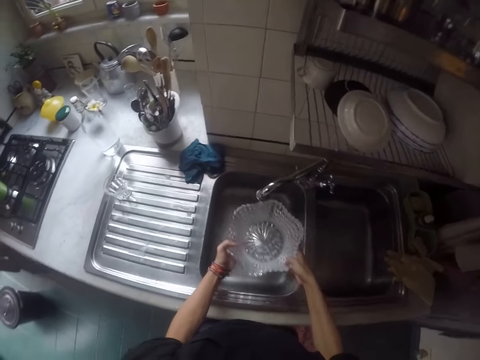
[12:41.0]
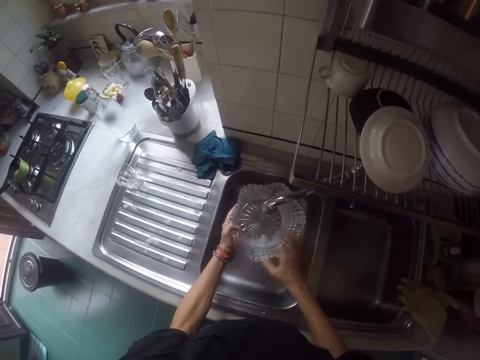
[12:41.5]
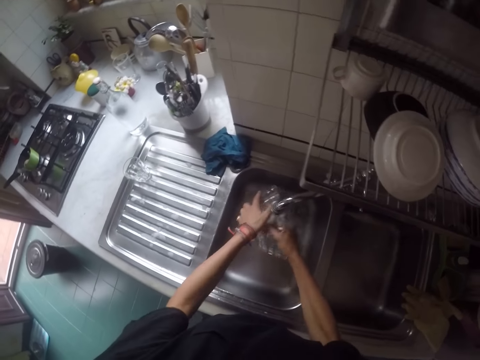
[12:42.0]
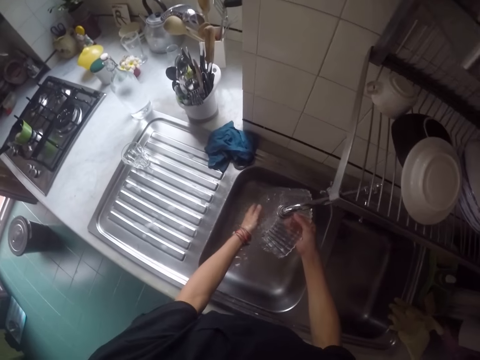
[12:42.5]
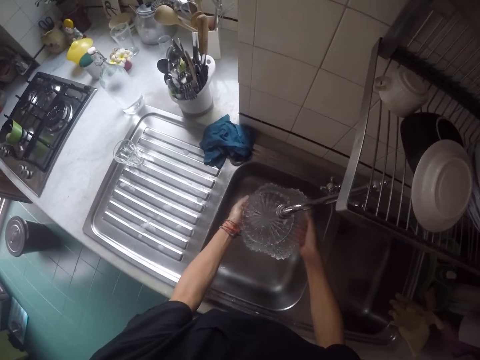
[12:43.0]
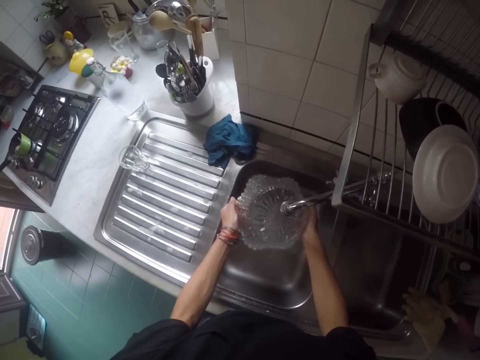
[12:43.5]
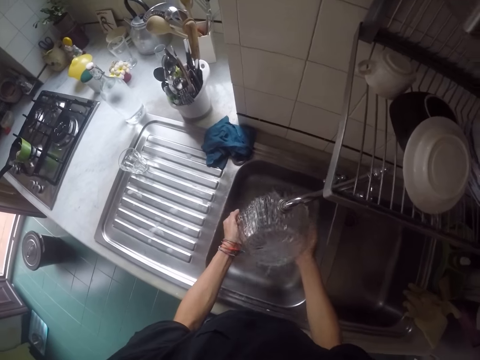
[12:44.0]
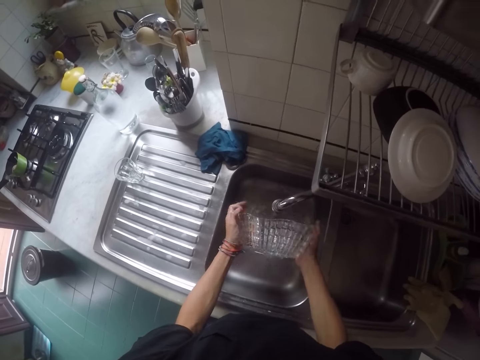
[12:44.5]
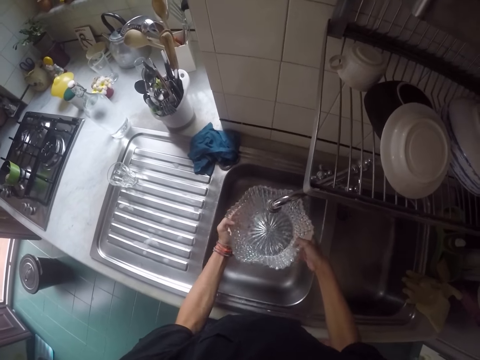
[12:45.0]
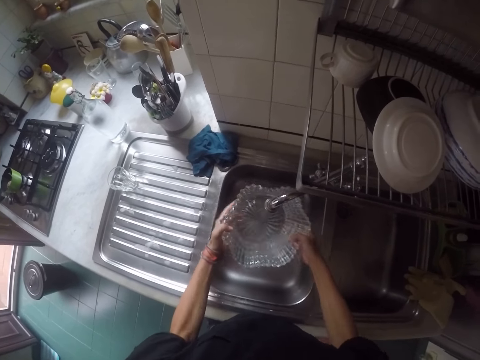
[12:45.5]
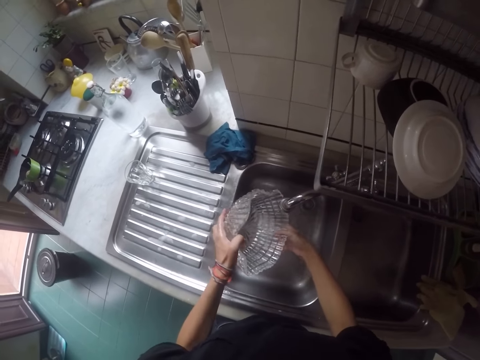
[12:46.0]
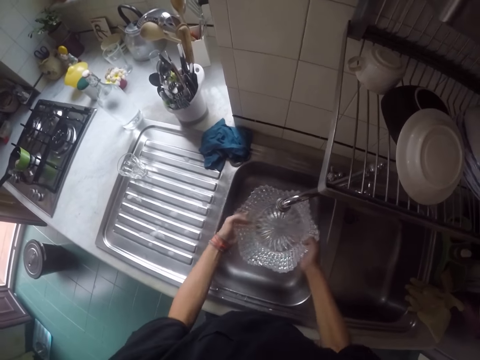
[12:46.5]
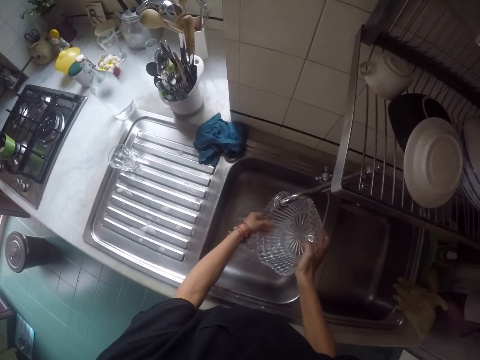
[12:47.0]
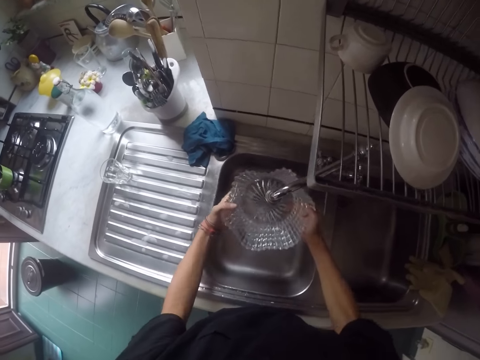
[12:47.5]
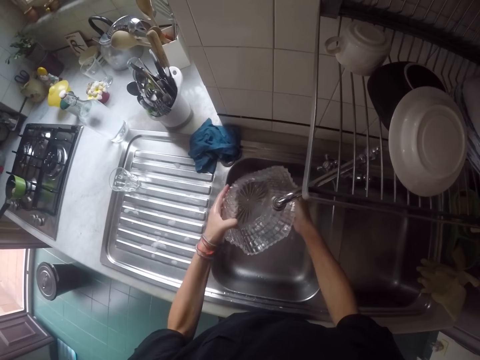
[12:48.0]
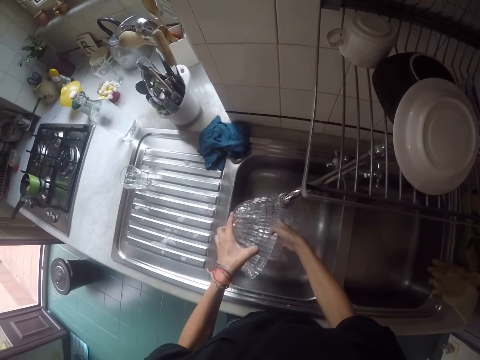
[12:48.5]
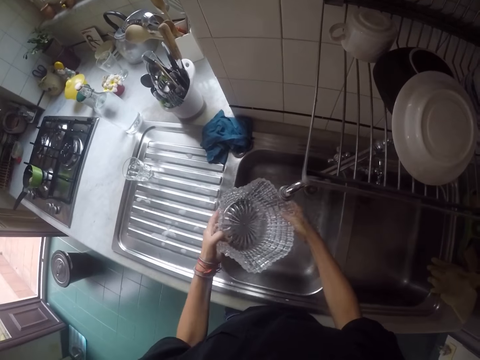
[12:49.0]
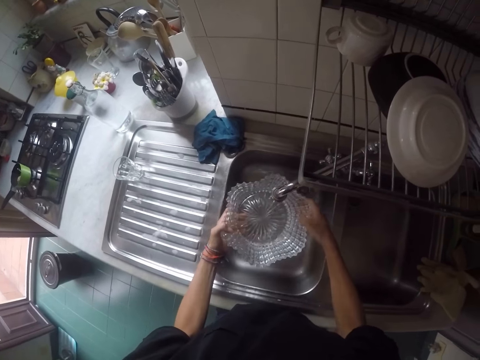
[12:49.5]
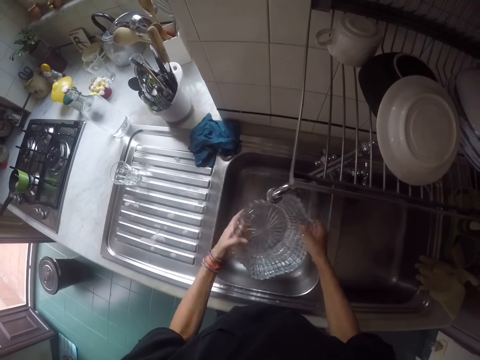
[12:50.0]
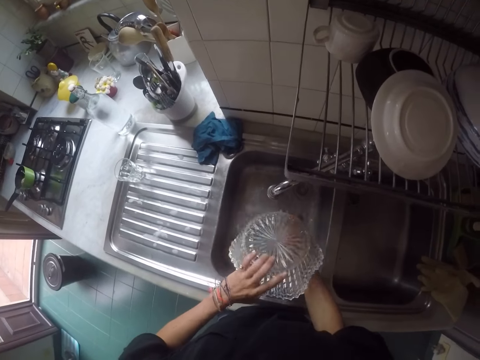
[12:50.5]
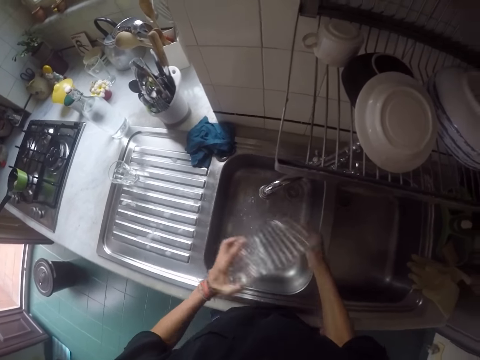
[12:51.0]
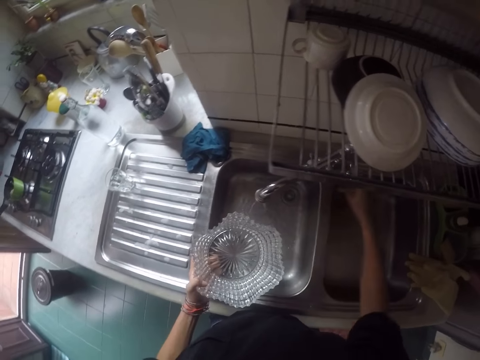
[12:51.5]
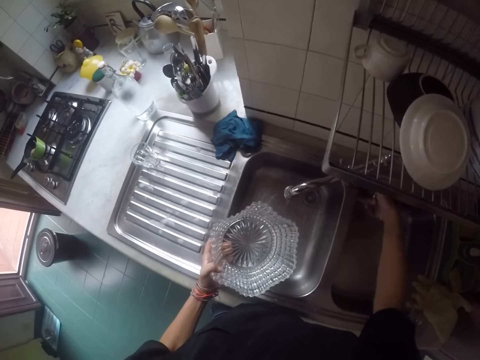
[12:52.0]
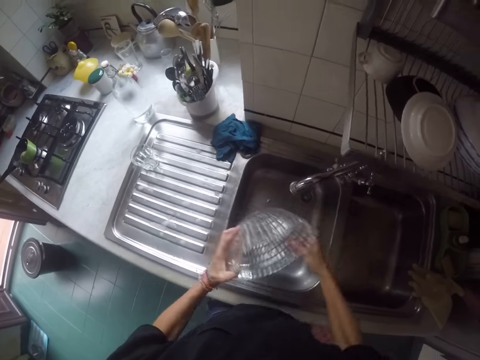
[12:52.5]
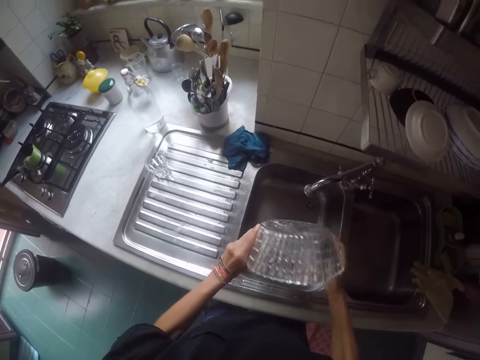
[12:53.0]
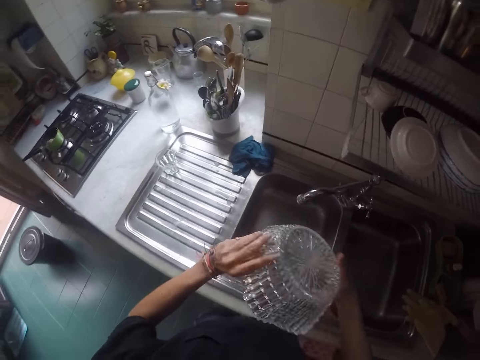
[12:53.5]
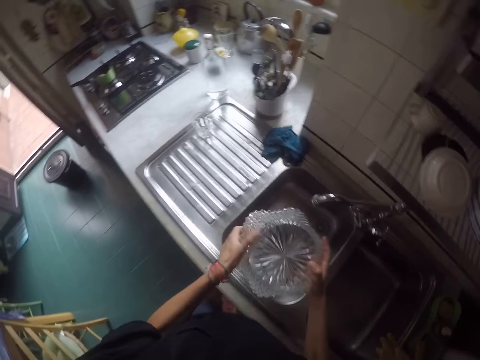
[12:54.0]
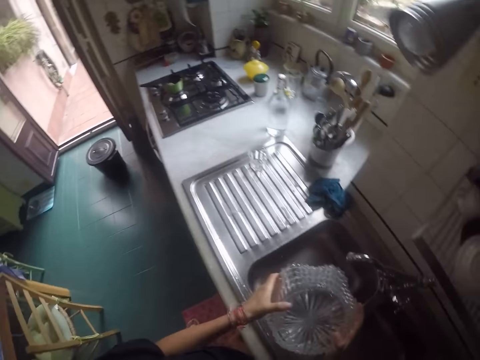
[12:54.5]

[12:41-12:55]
The camera wearer picks up the bowls from the sink. They rinse the bowl. They move a hand. They close the tap. They drain water from the bowl.

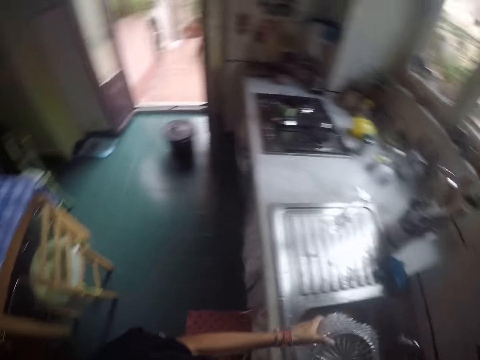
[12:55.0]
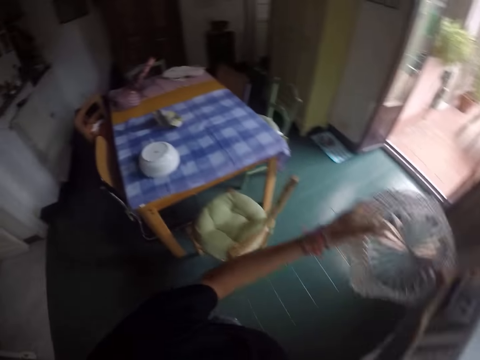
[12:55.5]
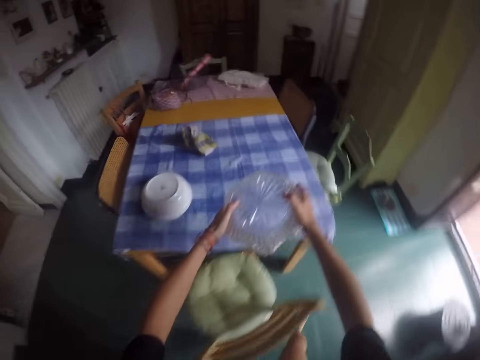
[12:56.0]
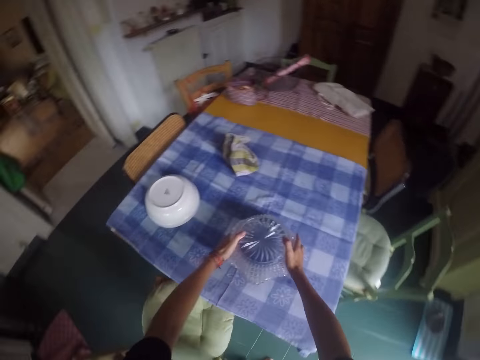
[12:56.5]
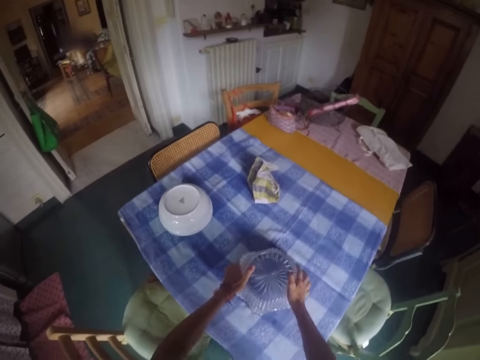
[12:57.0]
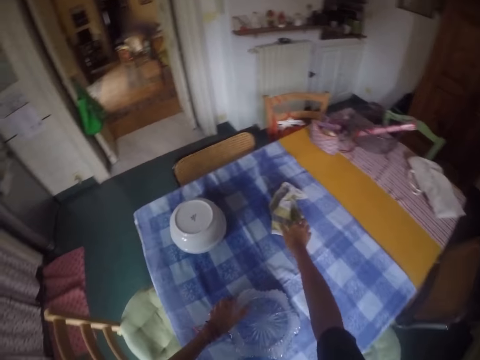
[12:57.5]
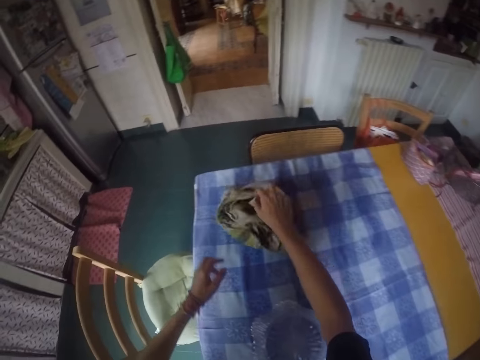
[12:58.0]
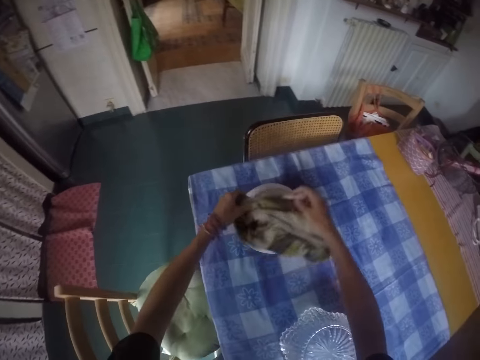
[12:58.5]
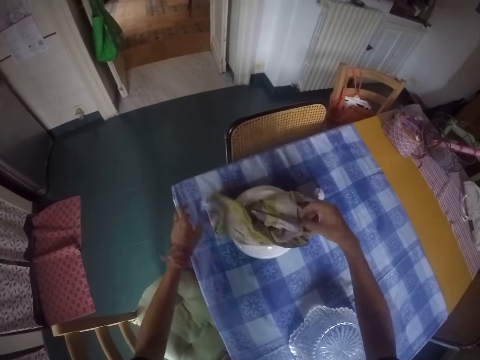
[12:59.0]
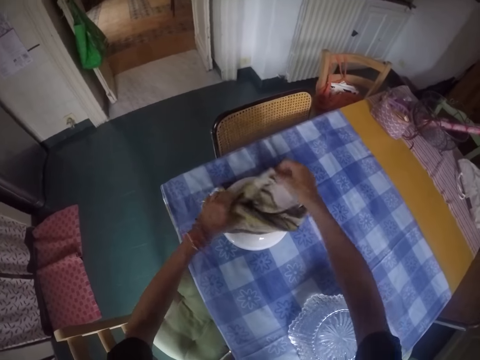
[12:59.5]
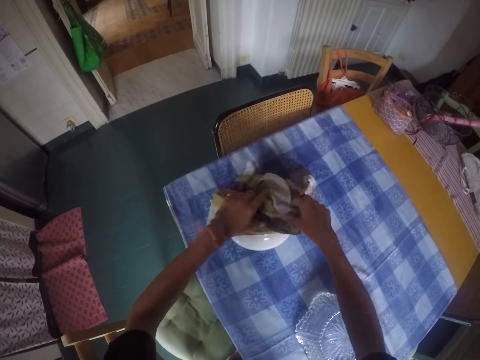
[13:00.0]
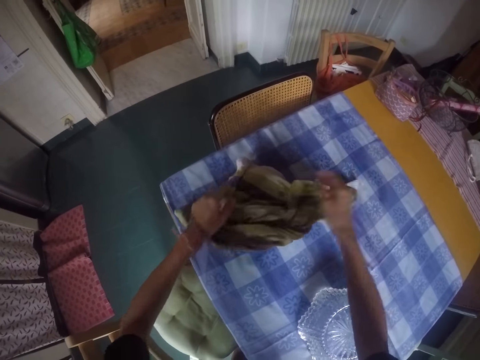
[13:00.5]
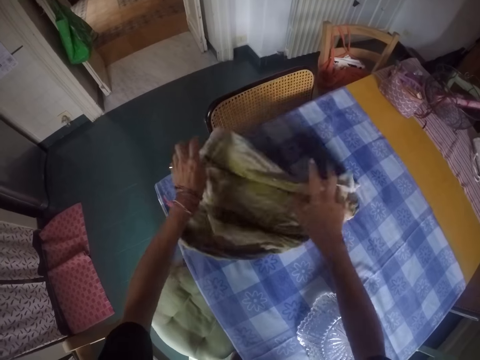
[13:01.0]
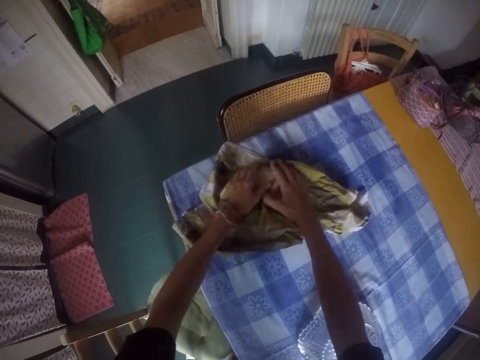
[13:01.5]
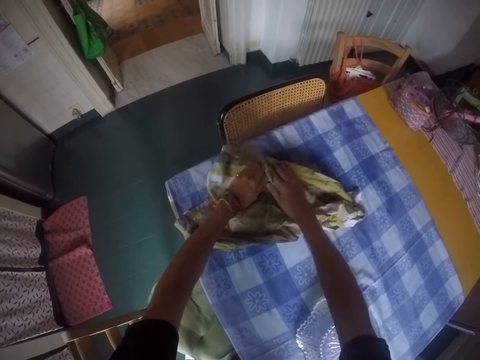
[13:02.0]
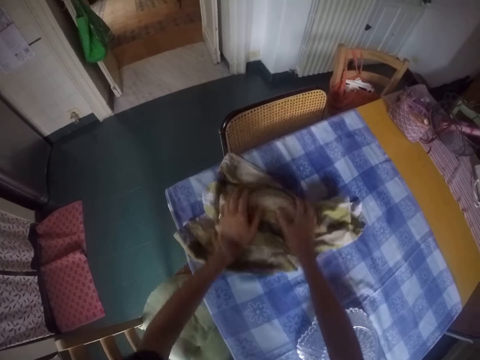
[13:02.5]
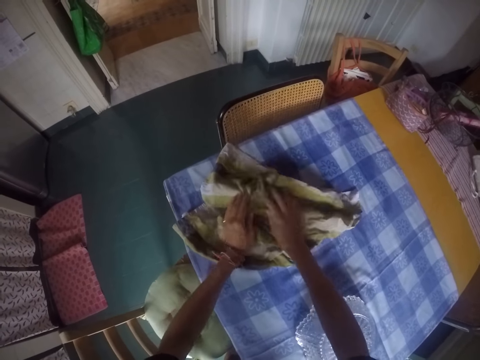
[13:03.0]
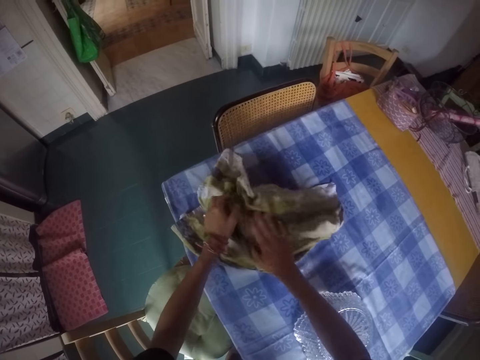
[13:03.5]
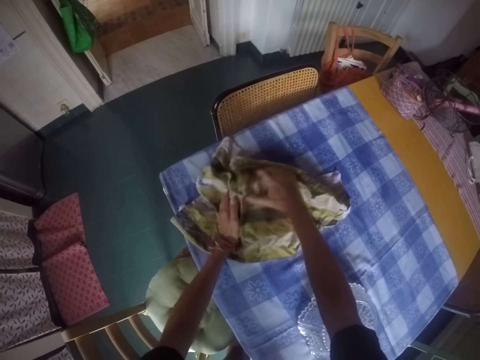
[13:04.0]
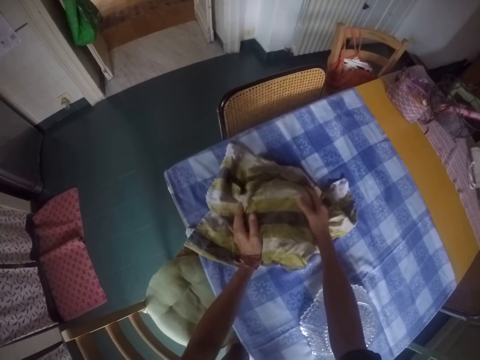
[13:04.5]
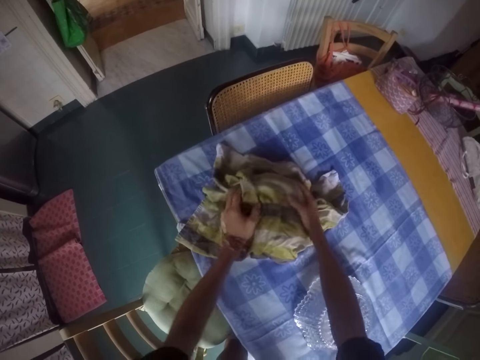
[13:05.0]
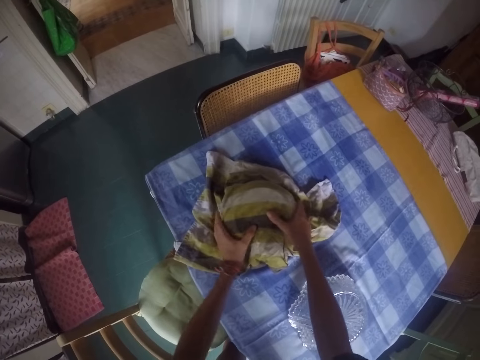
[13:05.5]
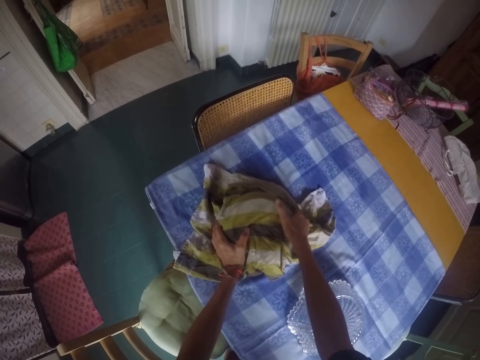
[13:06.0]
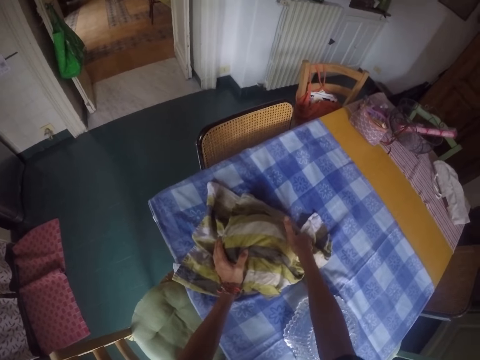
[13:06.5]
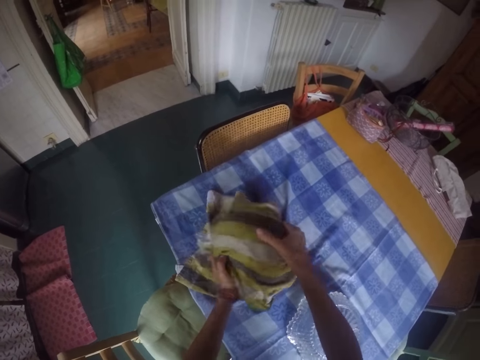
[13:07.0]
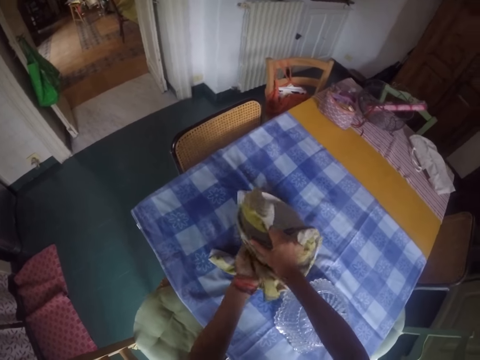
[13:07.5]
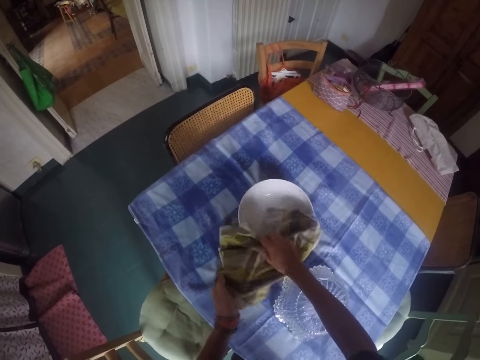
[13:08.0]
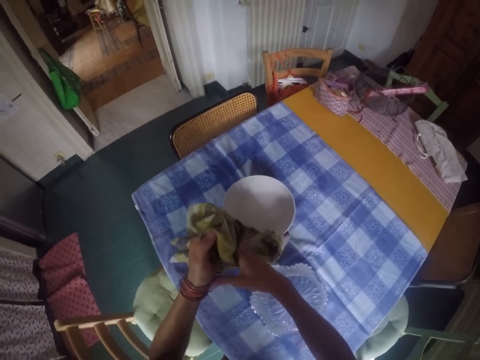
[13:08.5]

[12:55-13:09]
The camera wearer shakes the bowl. They walk around the house. They place the bowl on the table. They move a hand. They pick up the towel from the table. They wipe the bowl. They dry the bowl with the towel. They turn the bowl upright.
